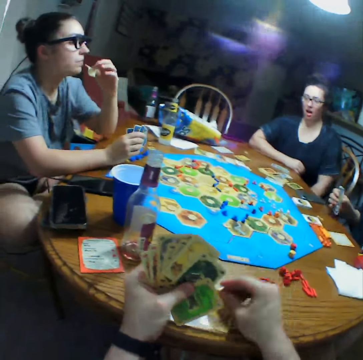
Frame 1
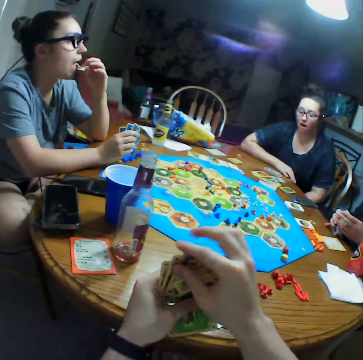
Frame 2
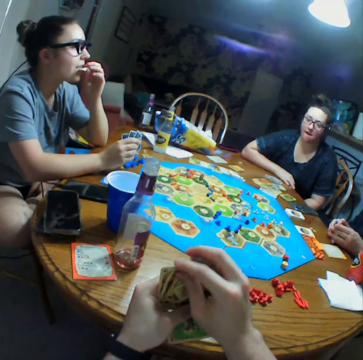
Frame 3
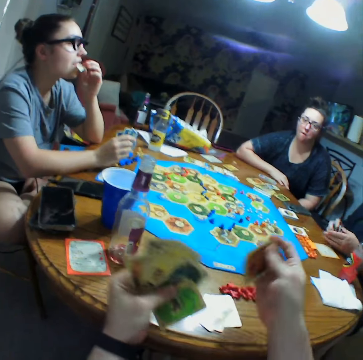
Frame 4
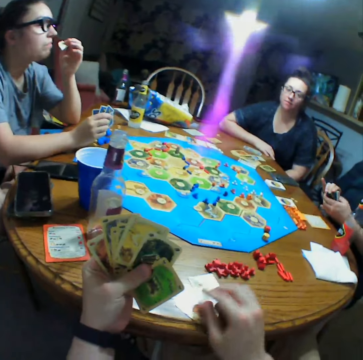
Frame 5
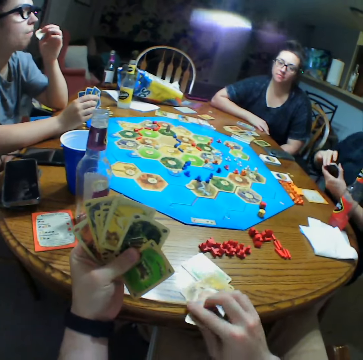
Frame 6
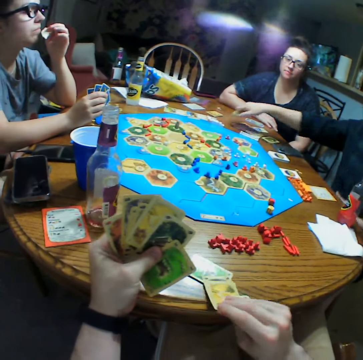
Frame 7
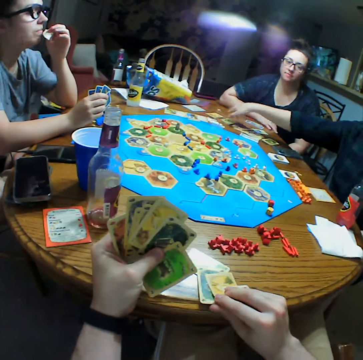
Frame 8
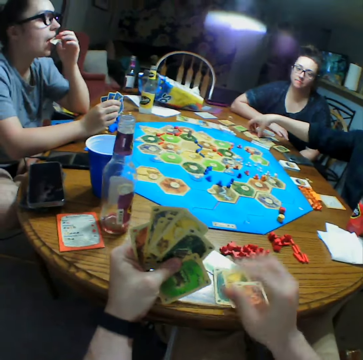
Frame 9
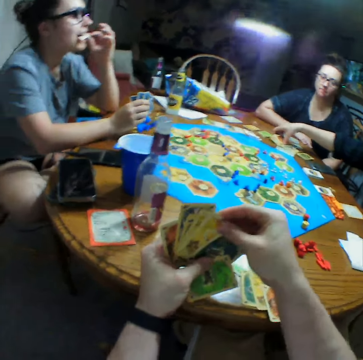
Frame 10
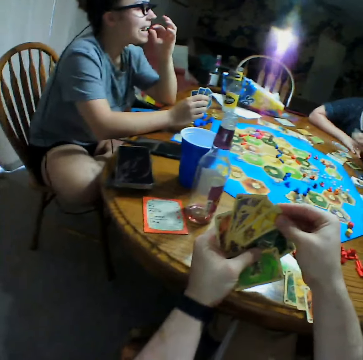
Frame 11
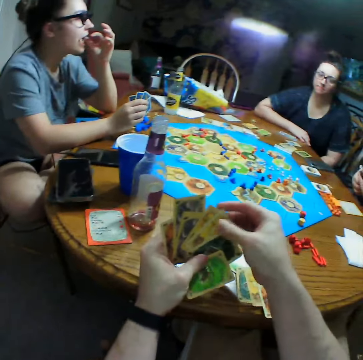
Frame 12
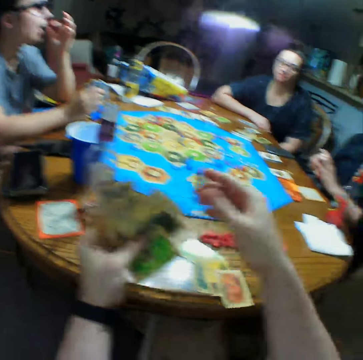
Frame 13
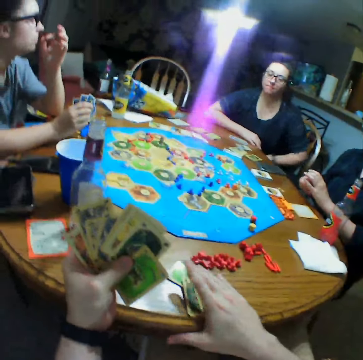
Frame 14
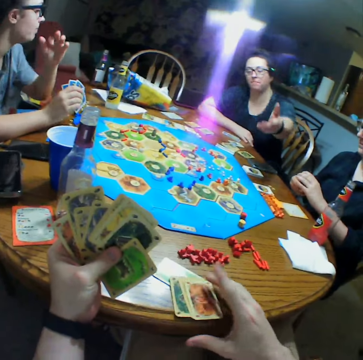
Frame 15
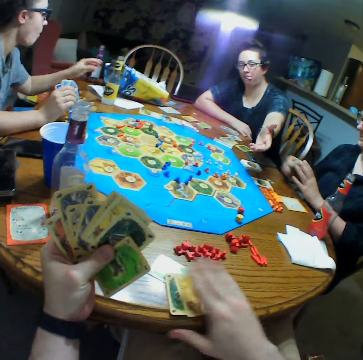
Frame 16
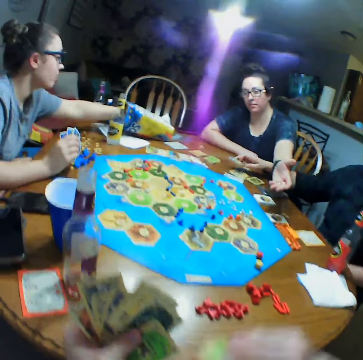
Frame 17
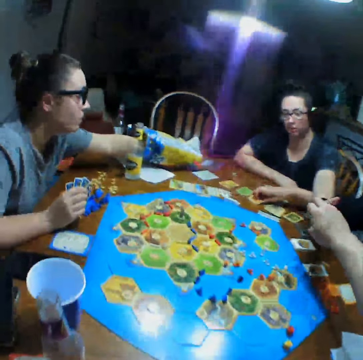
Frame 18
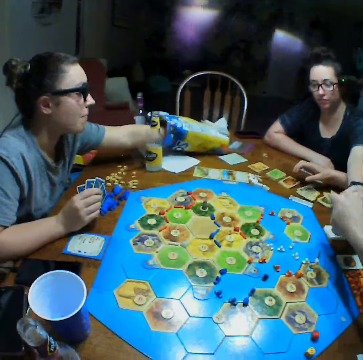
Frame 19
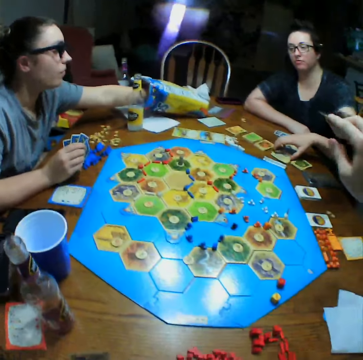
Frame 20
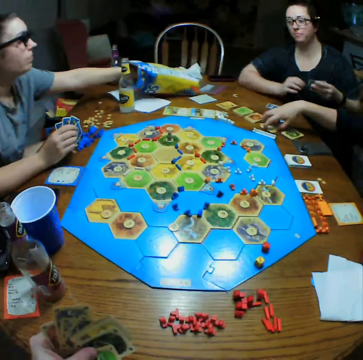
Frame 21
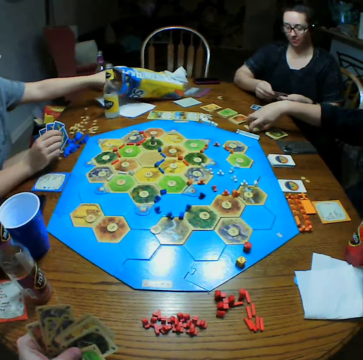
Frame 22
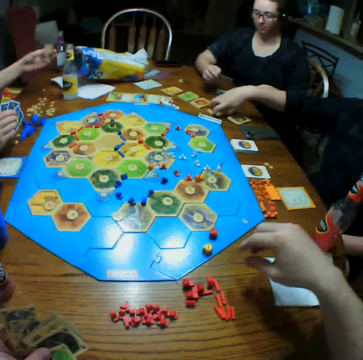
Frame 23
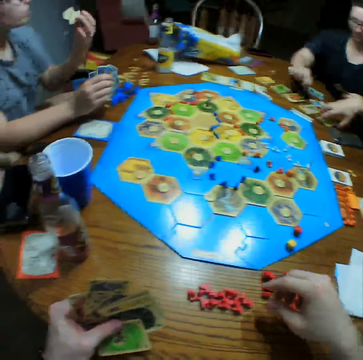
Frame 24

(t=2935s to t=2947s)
A woman picks up the cards. The camera wearer puts cards on the table and arranges cards on the table. The woman places cards on the table. The woman picks up the cards. The camera wearer gives cards to another woman.

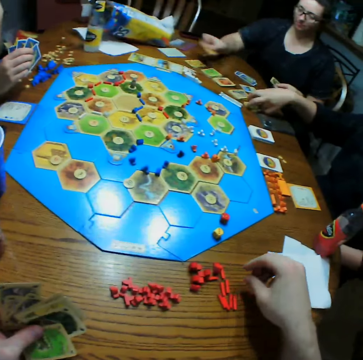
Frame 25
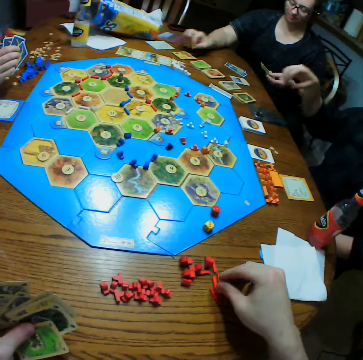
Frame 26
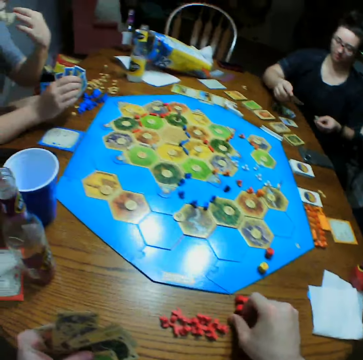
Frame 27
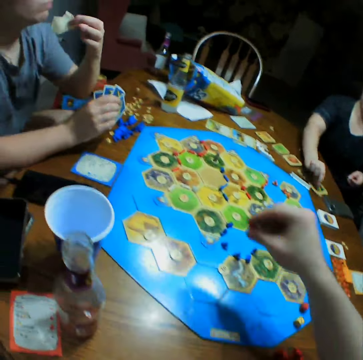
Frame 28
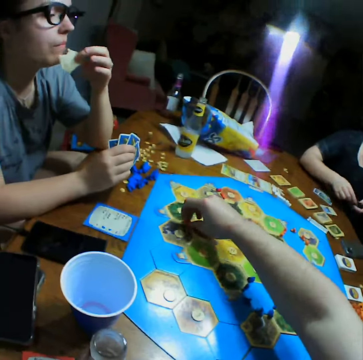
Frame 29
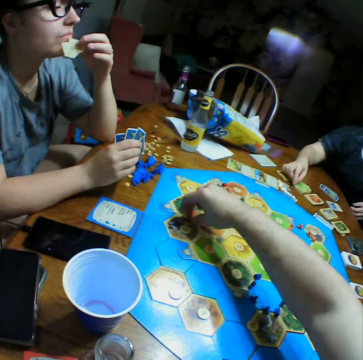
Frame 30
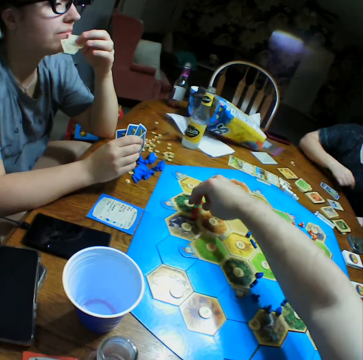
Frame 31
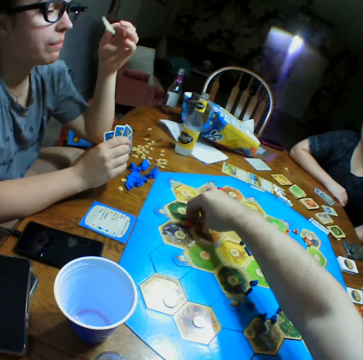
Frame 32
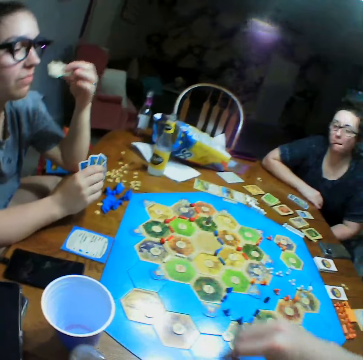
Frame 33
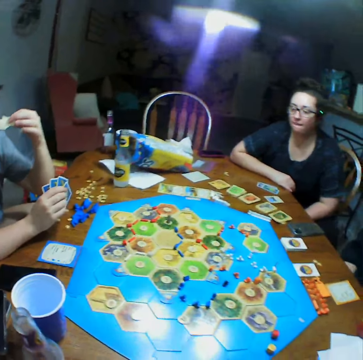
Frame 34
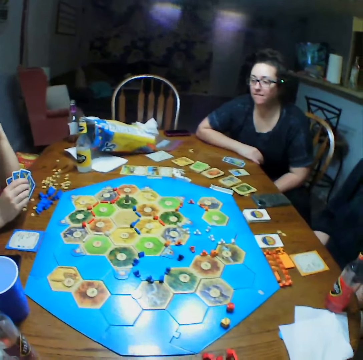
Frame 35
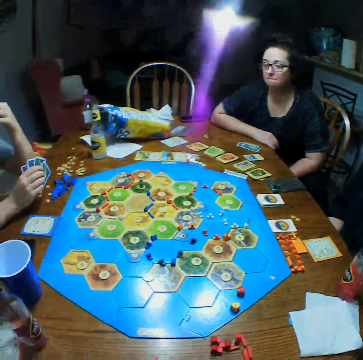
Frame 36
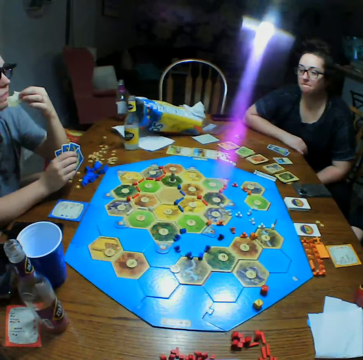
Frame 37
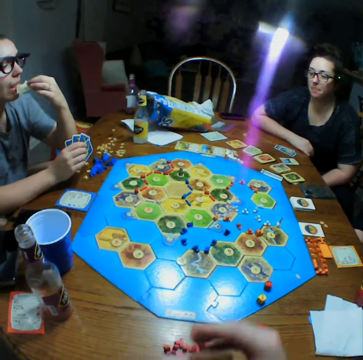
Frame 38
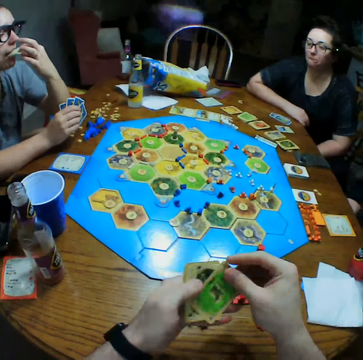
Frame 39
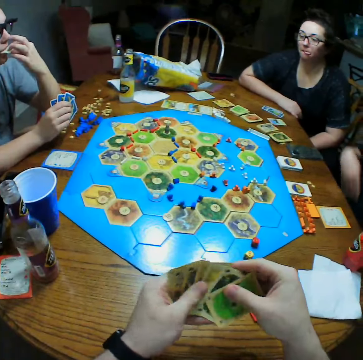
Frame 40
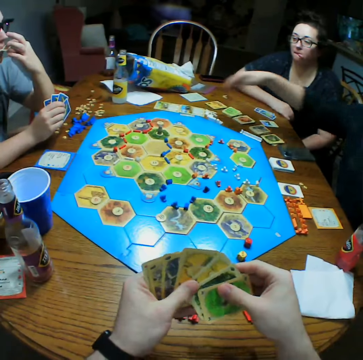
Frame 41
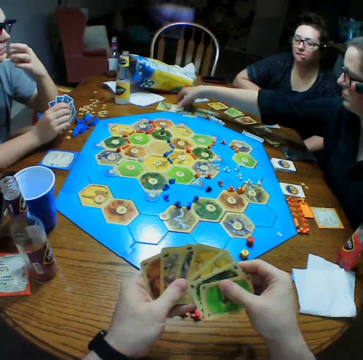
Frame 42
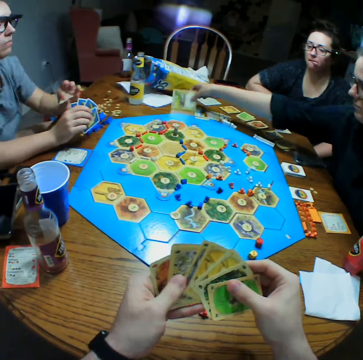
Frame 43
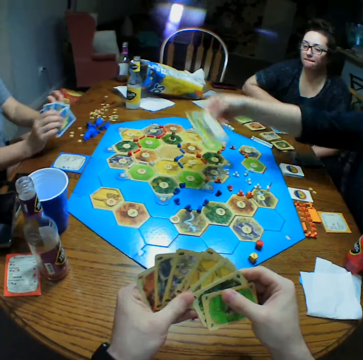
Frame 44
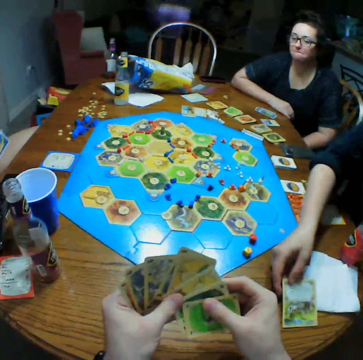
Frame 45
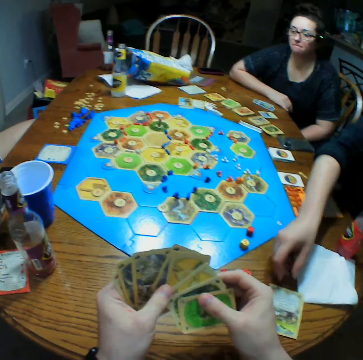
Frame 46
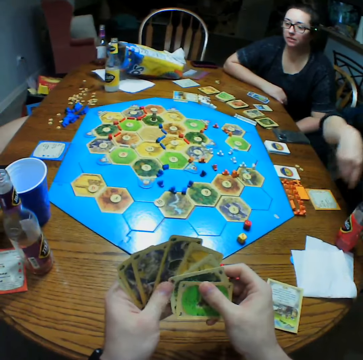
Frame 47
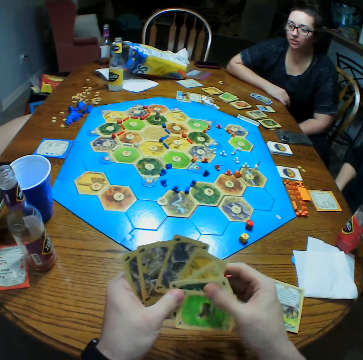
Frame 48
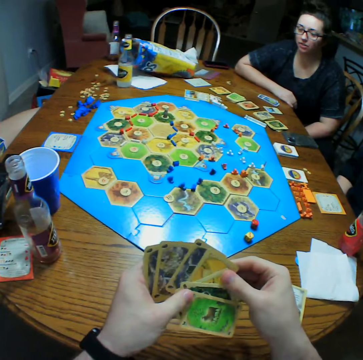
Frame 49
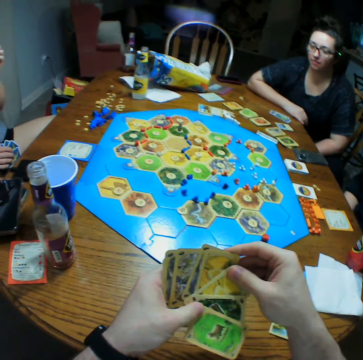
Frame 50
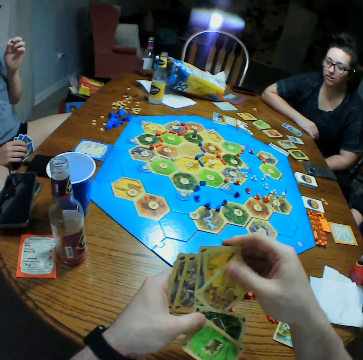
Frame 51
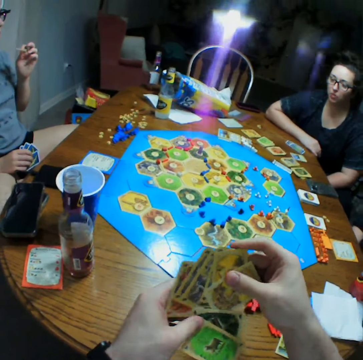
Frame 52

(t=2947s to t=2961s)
A woman arranges cards on the table. The camera wearer puts something on the game board. He moves pieces on the board. He looks at the cards in his hands. Another woman picks up a card. The other woman puts the card on the table.

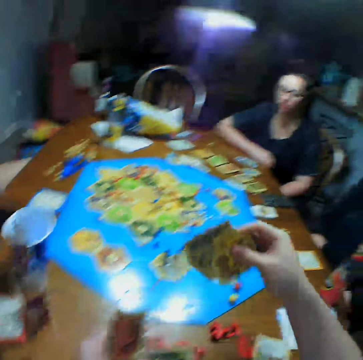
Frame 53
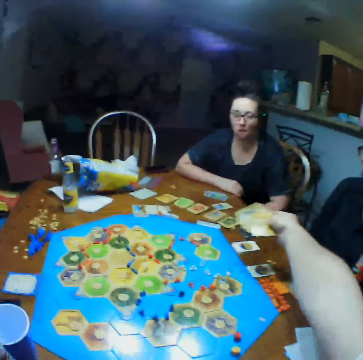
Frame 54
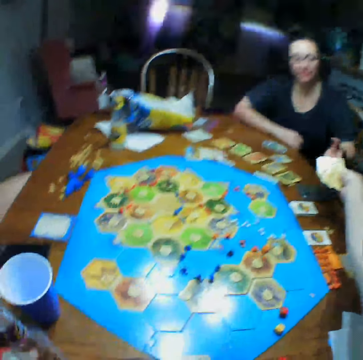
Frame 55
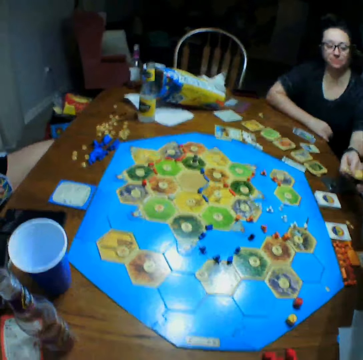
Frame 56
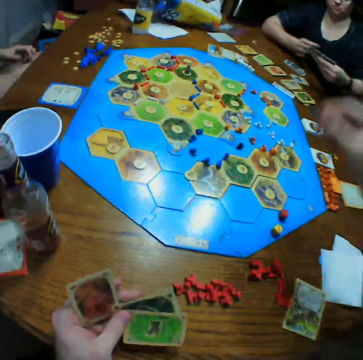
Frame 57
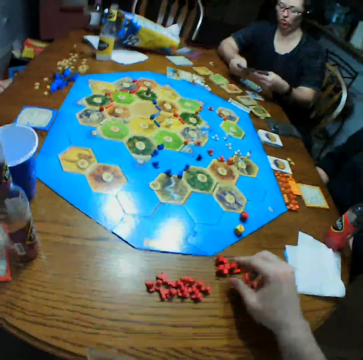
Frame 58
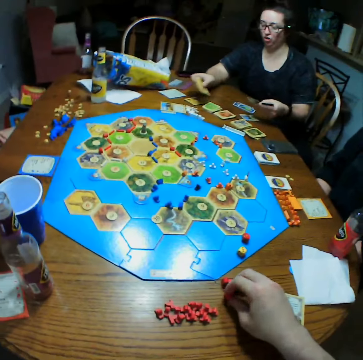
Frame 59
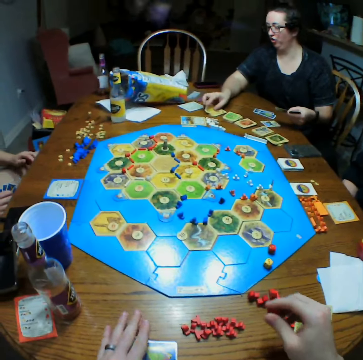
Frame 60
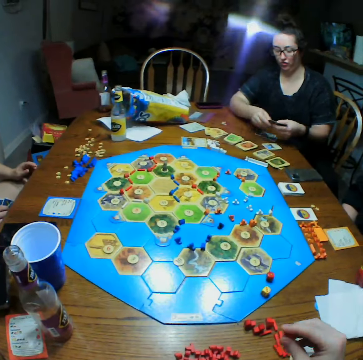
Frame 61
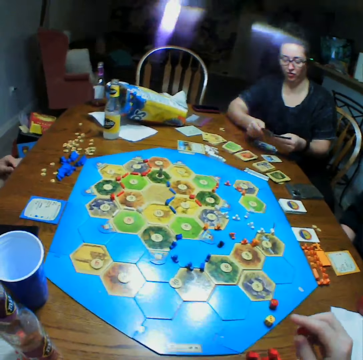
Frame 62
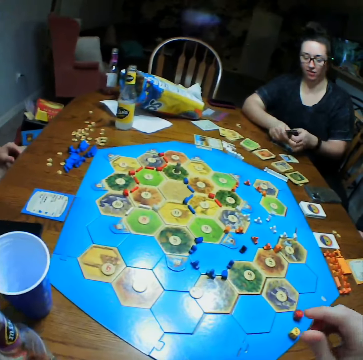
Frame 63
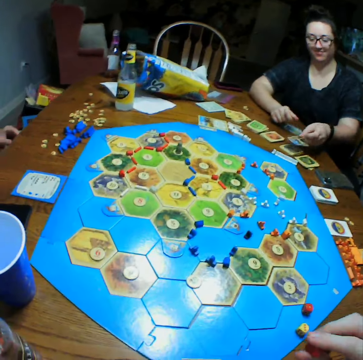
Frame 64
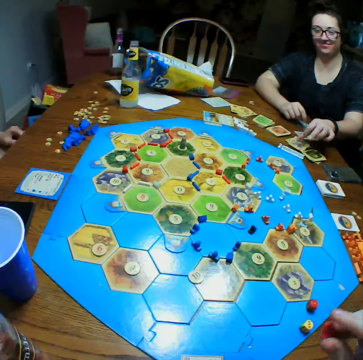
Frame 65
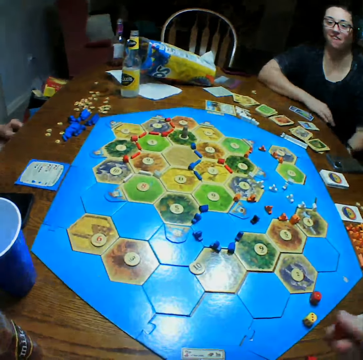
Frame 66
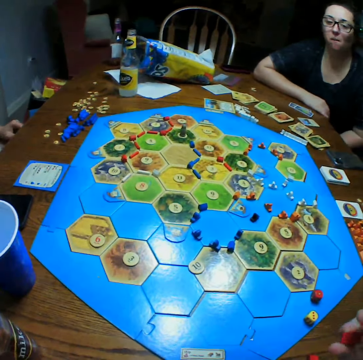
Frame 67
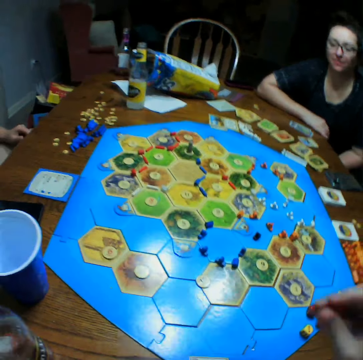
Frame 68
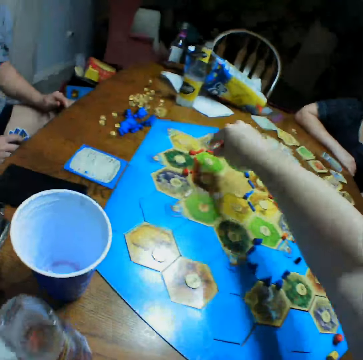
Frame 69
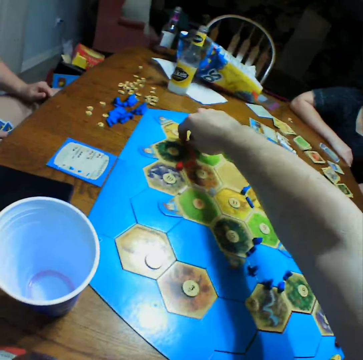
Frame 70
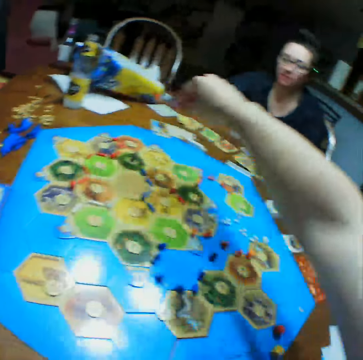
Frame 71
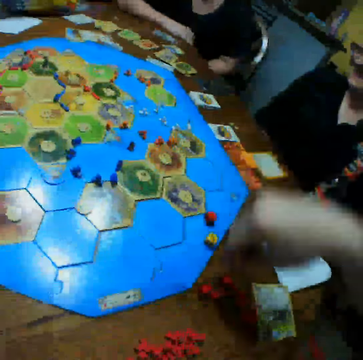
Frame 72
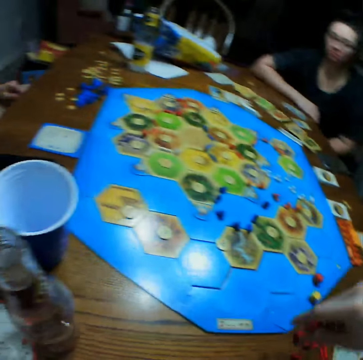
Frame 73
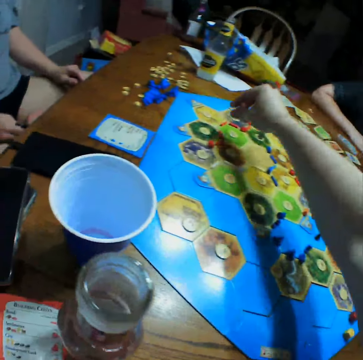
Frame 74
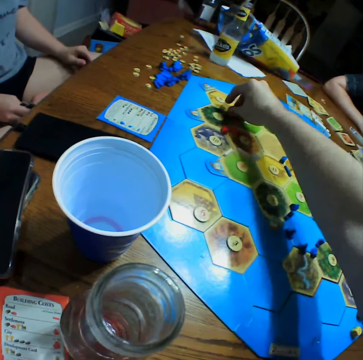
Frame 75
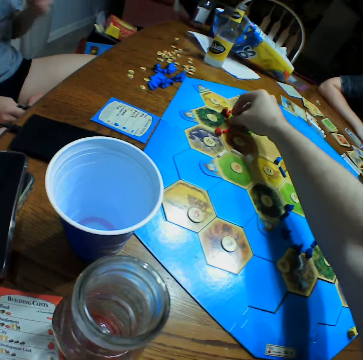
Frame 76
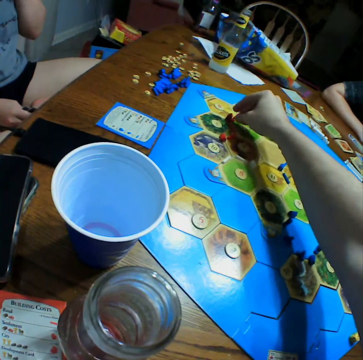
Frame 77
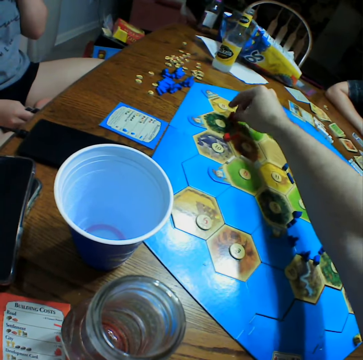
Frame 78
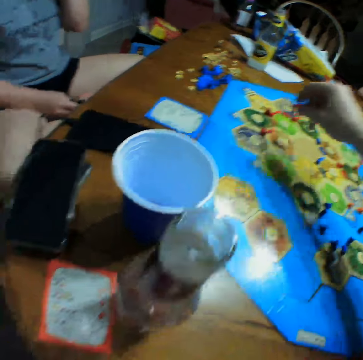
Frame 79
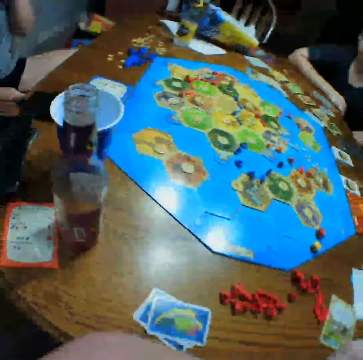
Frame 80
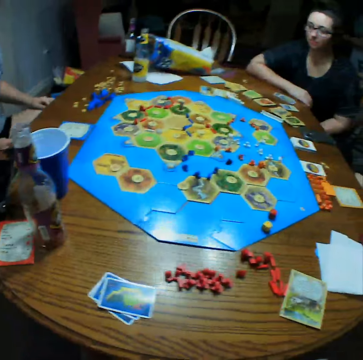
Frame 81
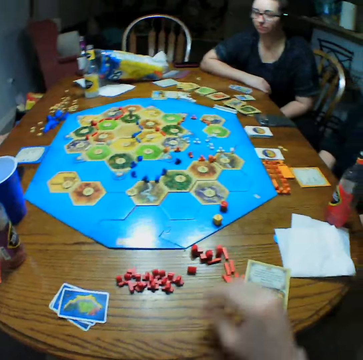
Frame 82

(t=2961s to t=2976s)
The camera wearer gives cards to a woman. They pick up a board game piece. They place the piece on the table. They move pieces on the board.
